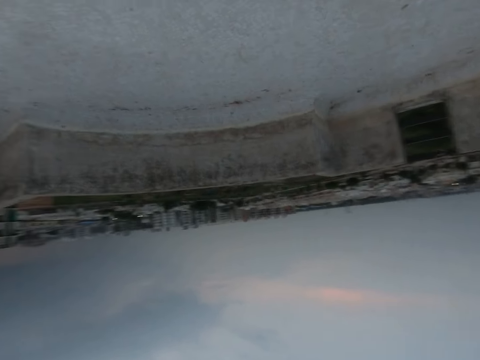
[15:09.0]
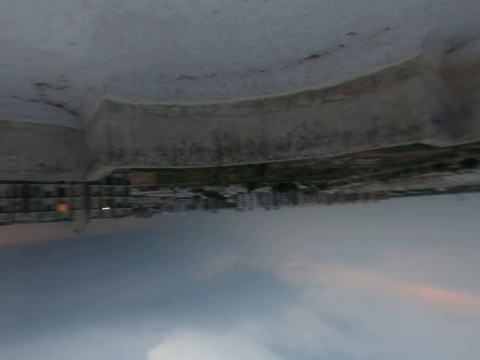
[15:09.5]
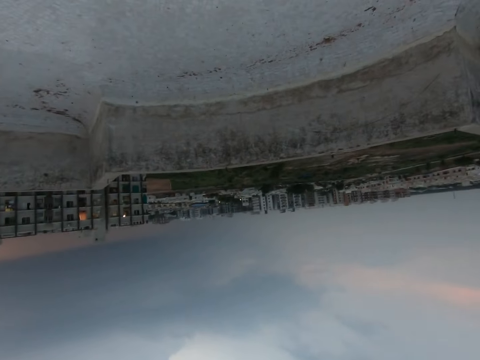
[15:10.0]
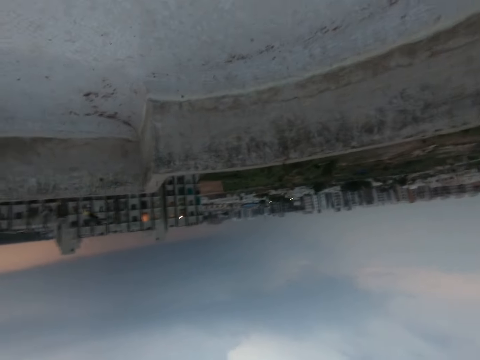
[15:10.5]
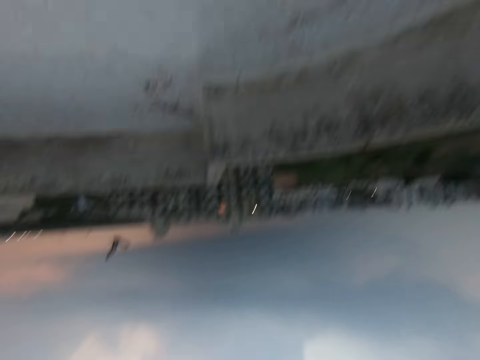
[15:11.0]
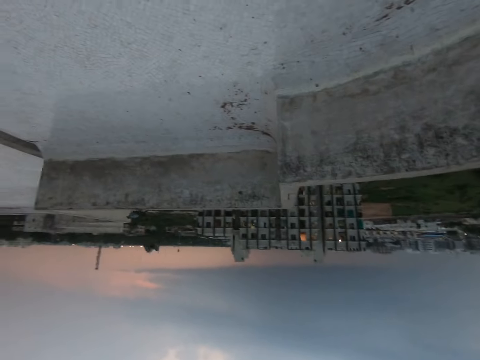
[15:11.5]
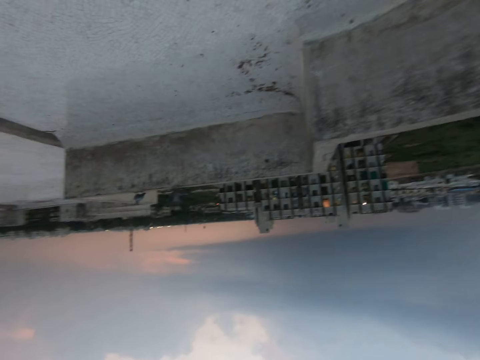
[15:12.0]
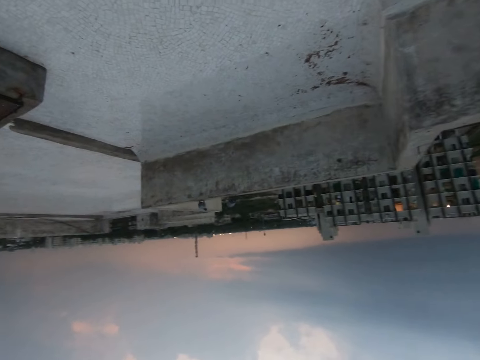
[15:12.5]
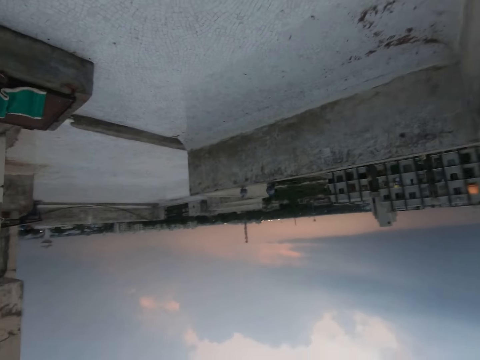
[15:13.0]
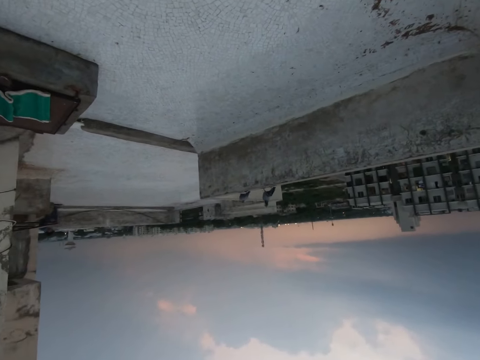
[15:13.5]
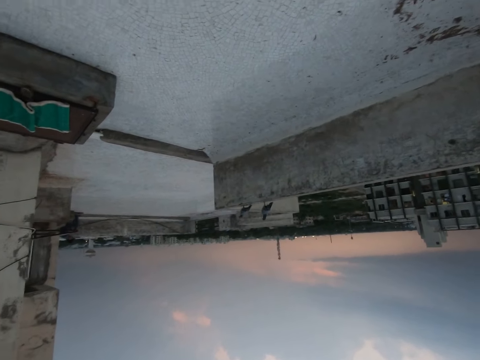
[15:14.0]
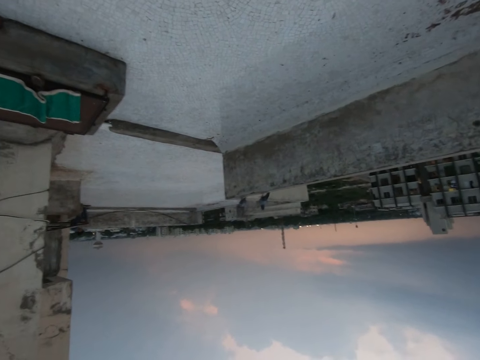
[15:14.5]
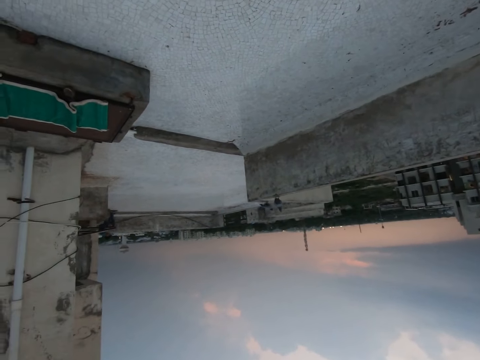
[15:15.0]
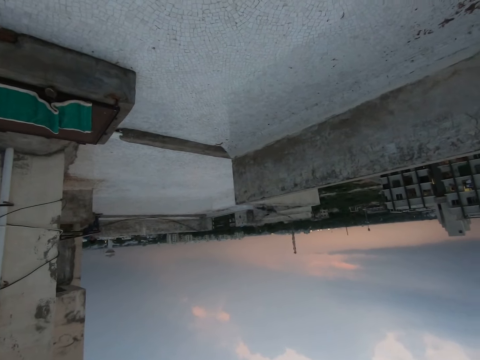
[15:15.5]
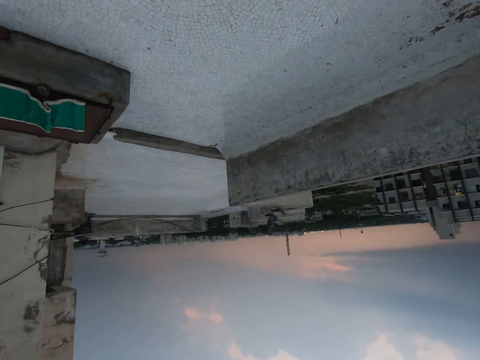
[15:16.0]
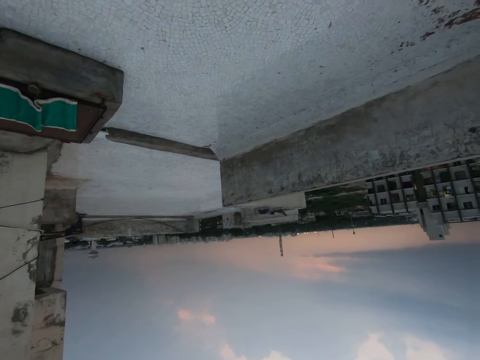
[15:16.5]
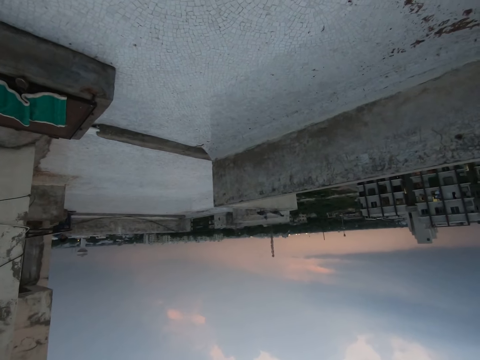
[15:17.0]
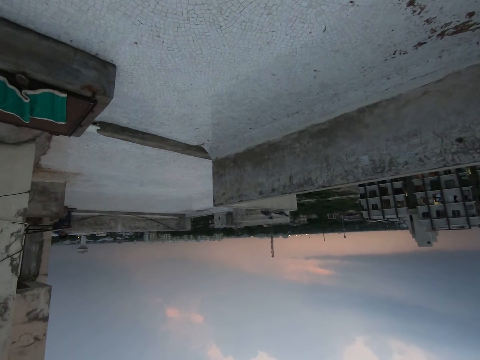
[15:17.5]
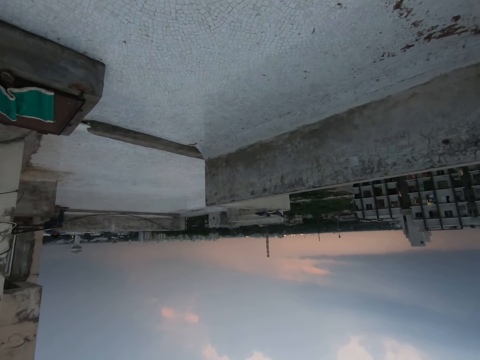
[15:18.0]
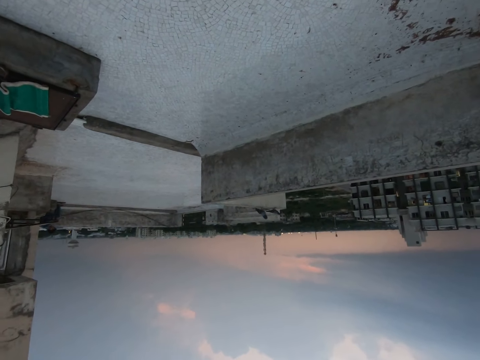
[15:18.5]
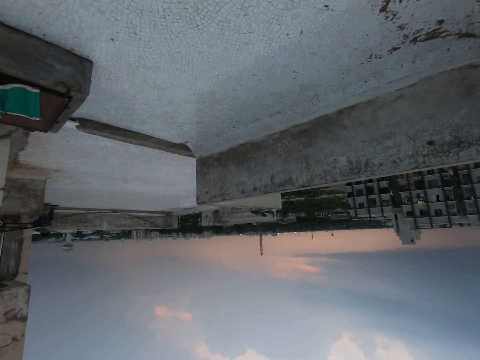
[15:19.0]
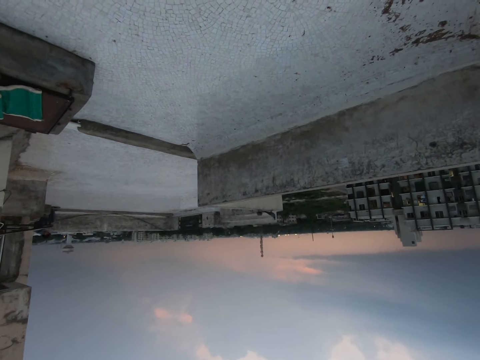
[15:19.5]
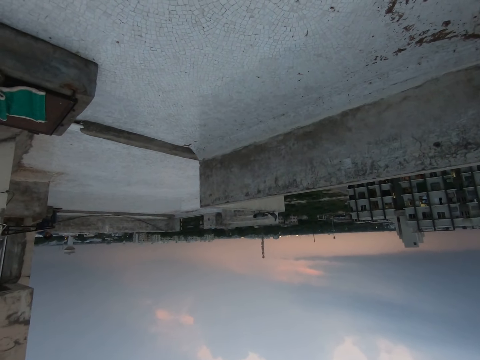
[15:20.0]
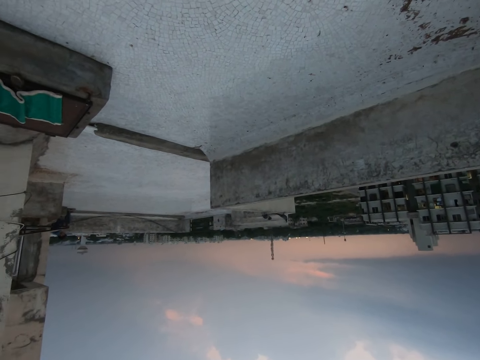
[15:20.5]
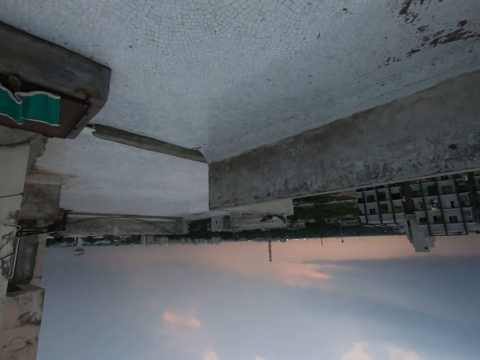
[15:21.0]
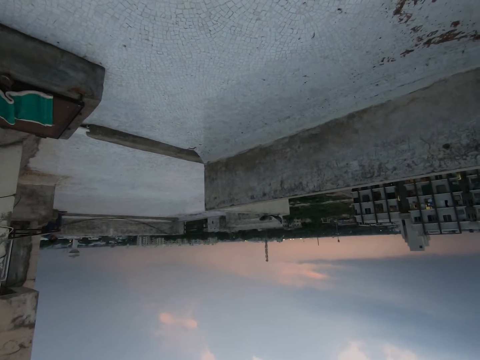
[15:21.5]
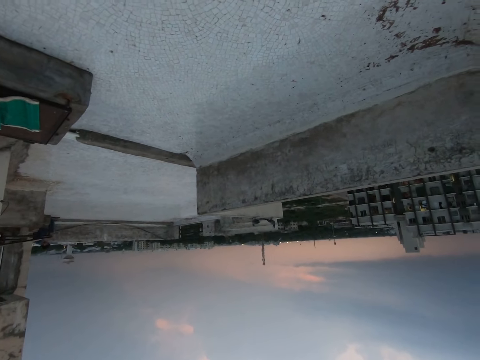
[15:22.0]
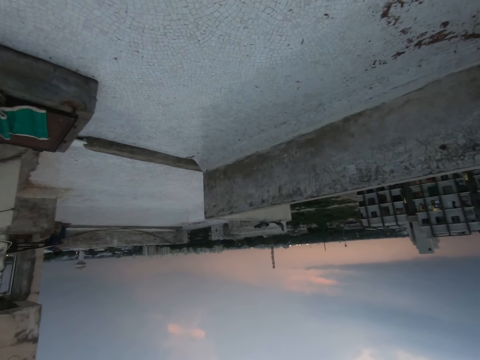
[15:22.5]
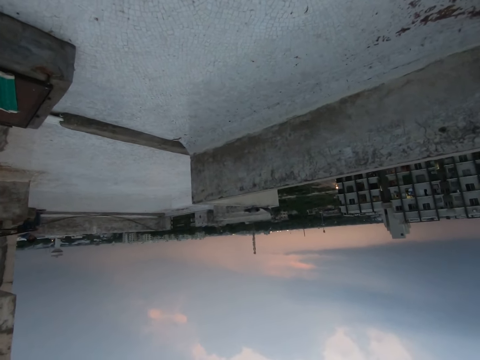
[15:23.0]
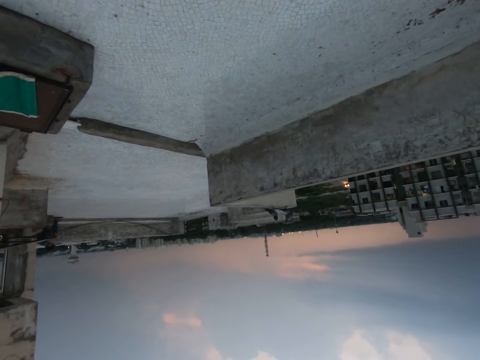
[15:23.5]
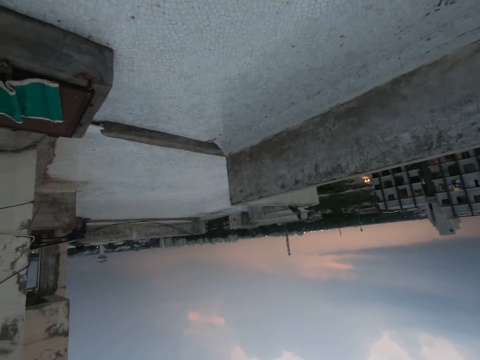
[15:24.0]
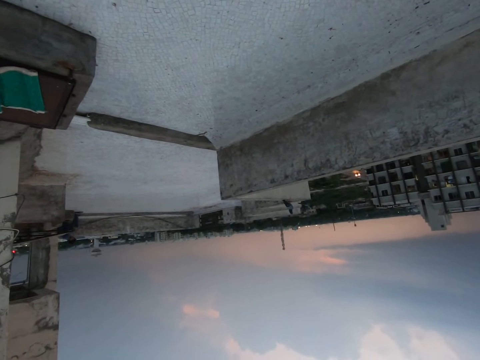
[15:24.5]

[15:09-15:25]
The camera wearer walks on the road. They stand on the roof top by the construction.

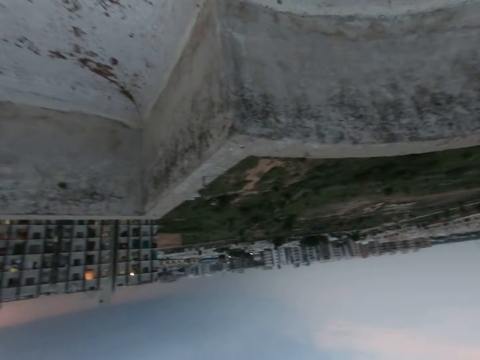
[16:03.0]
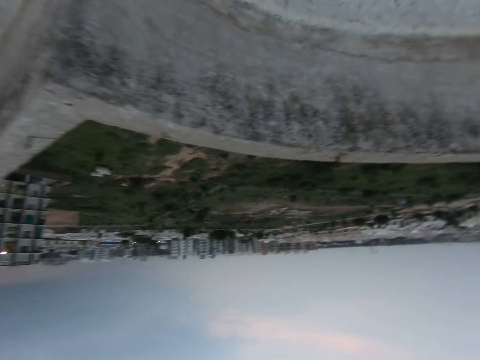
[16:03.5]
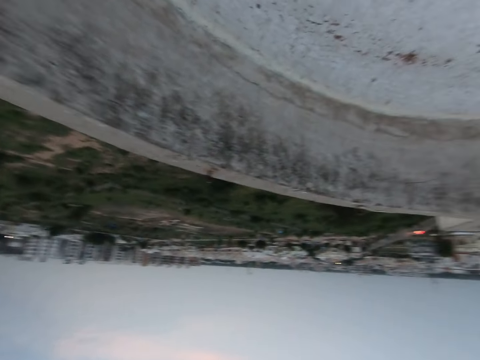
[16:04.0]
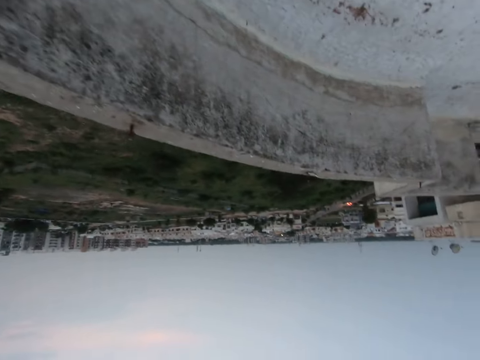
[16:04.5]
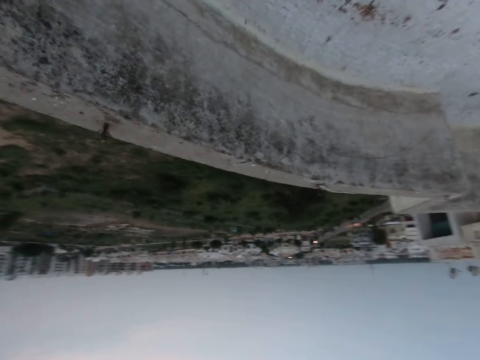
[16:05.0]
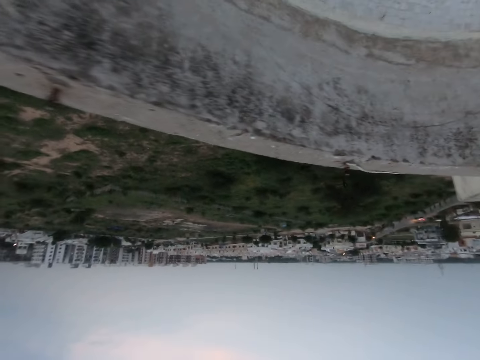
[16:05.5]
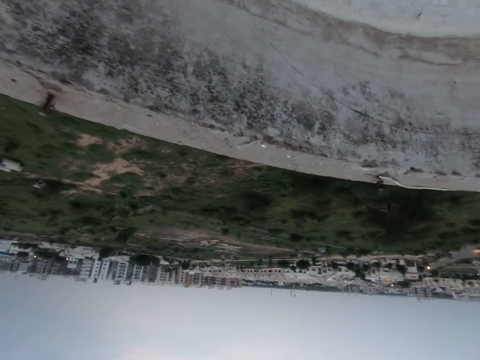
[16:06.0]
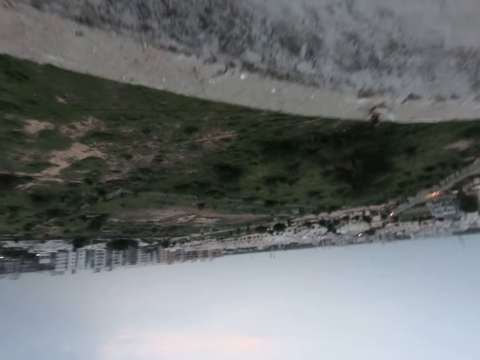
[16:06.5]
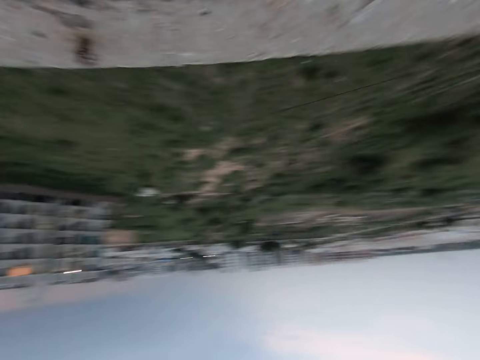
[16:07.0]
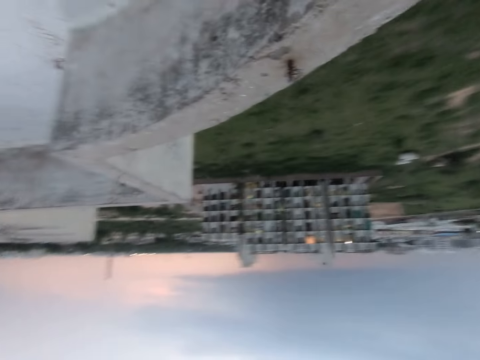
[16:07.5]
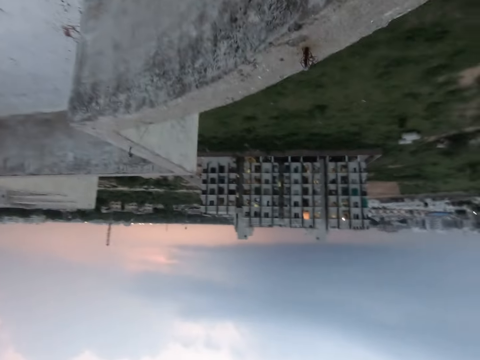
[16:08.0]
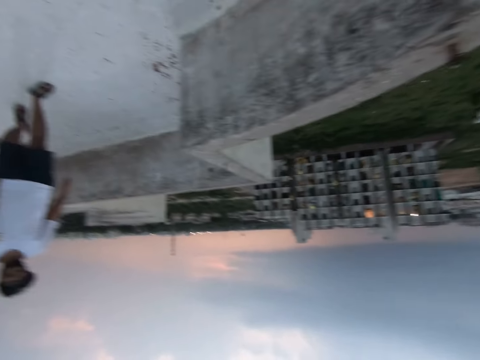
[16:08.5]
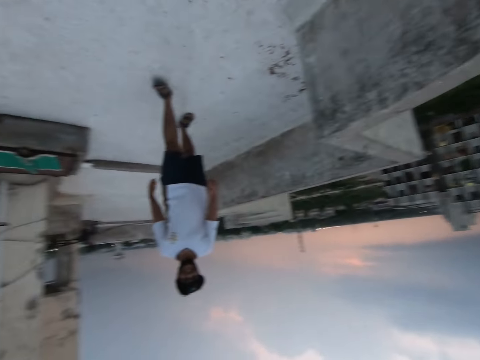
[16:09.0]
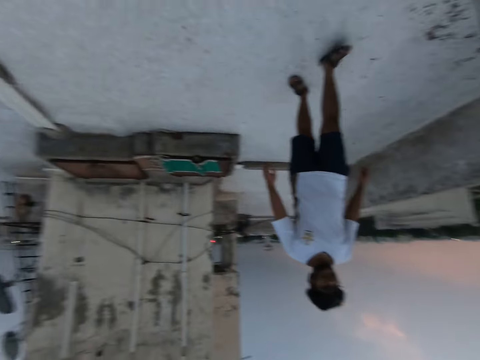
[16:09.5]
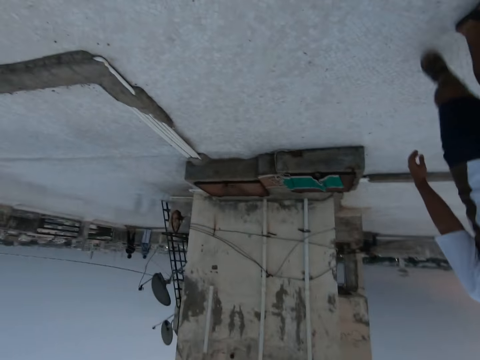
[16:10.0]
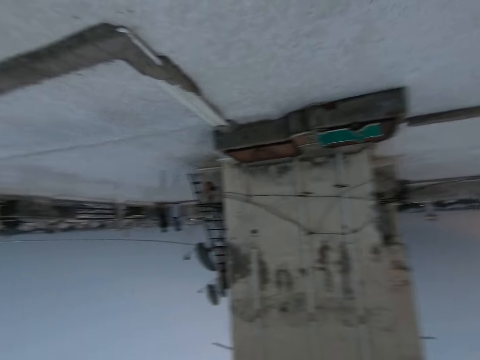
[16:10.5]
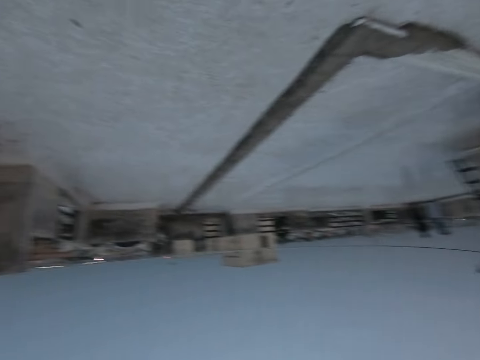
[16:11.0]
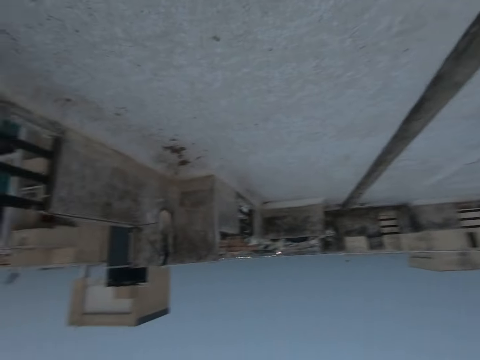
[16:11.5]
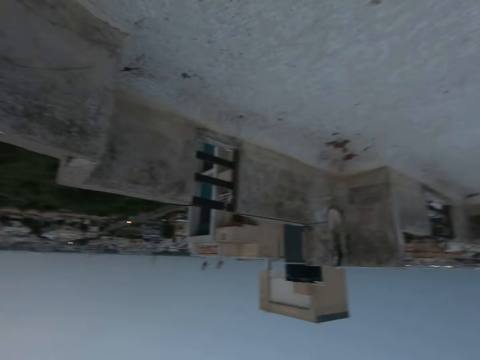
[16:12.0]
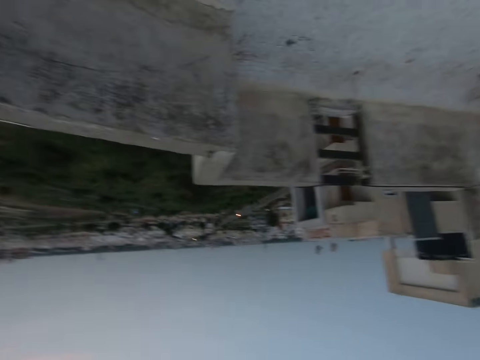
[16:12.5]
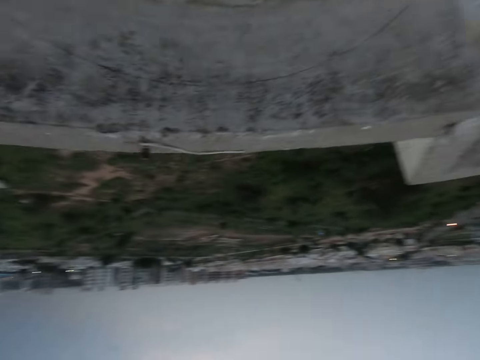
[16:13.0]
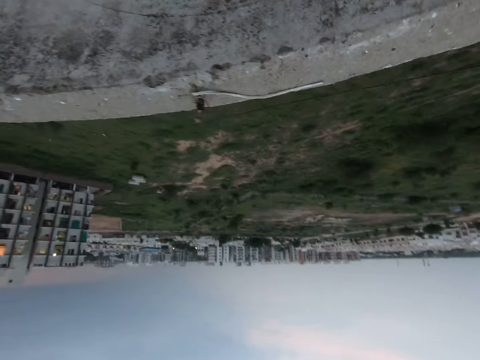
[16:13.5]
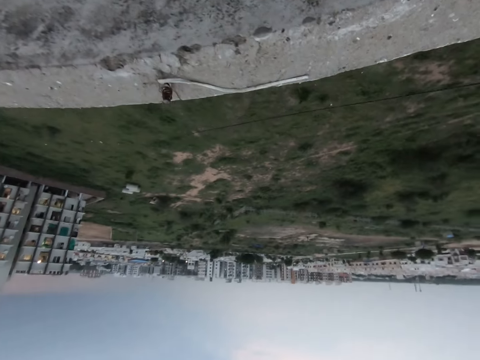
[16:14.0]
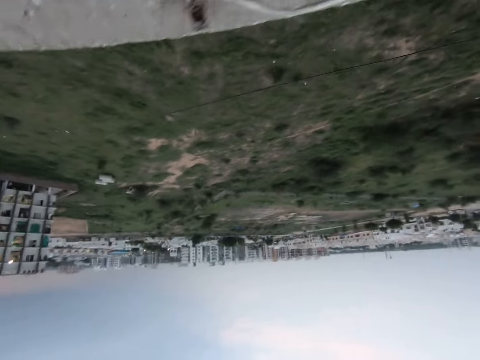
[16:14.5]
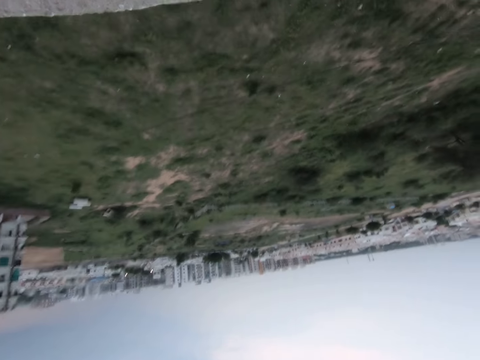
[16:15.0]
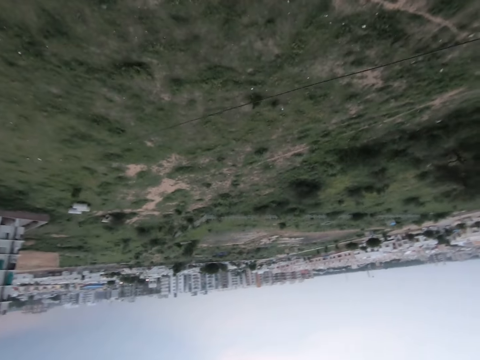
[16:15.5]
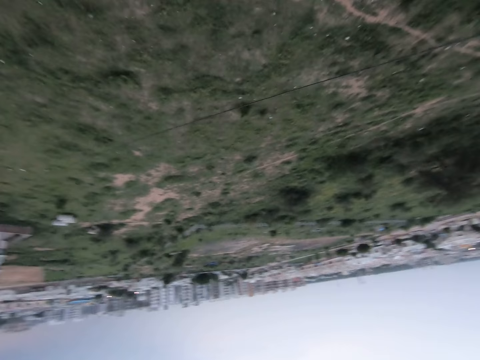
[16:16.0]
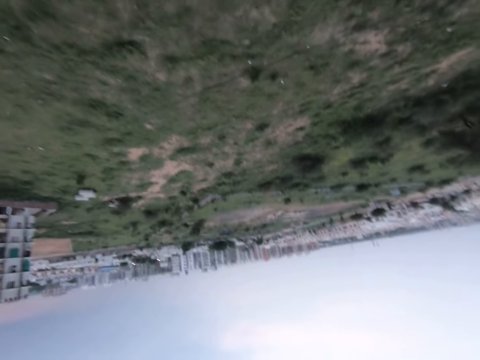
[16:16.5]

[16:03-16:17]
The camera wearer walks on the road or roof top.
